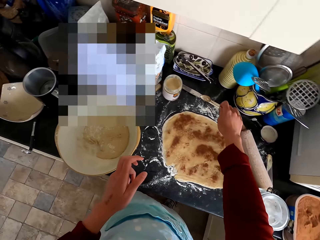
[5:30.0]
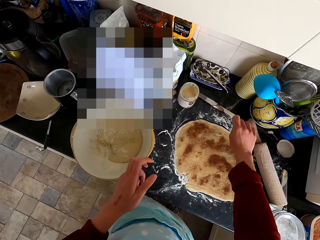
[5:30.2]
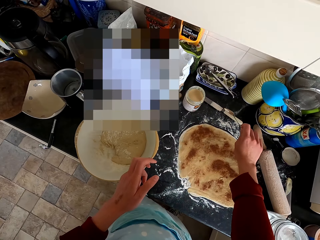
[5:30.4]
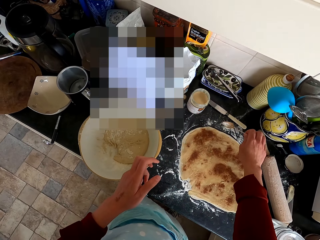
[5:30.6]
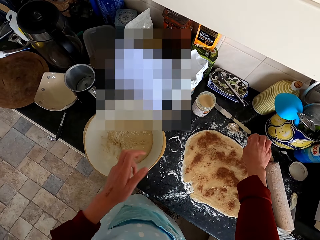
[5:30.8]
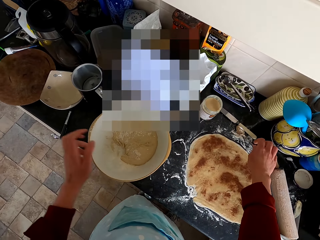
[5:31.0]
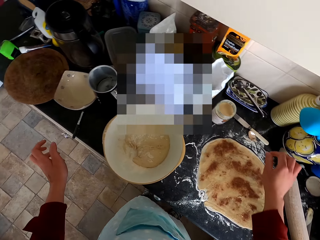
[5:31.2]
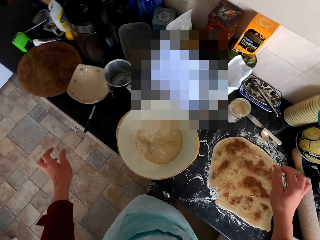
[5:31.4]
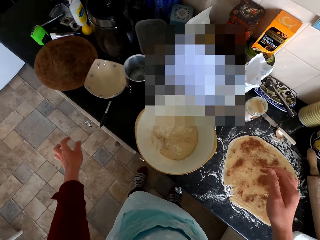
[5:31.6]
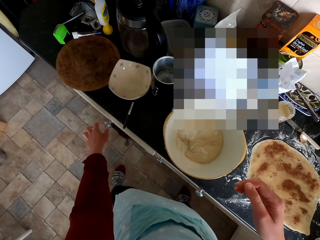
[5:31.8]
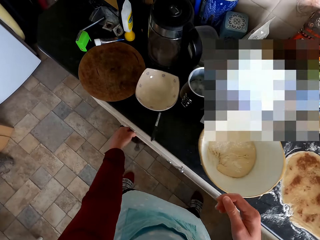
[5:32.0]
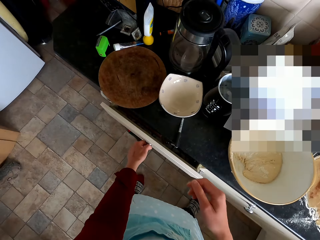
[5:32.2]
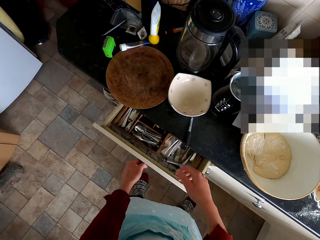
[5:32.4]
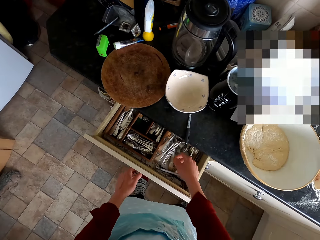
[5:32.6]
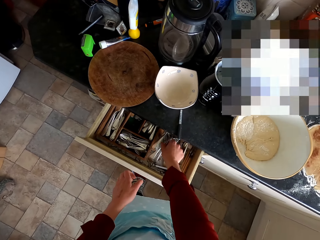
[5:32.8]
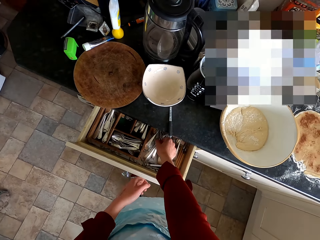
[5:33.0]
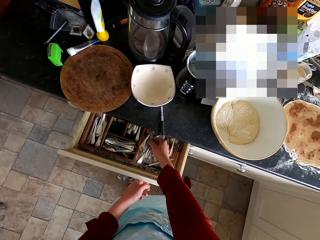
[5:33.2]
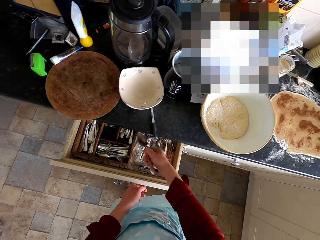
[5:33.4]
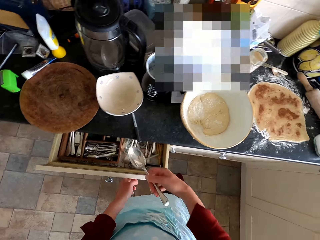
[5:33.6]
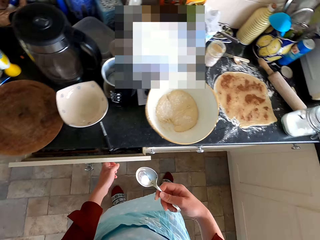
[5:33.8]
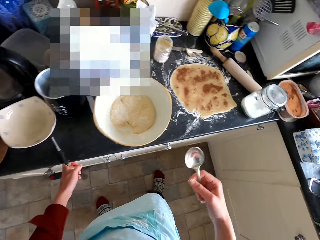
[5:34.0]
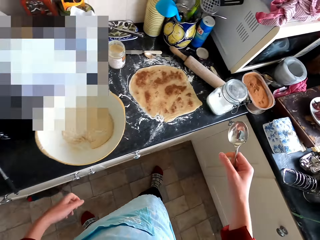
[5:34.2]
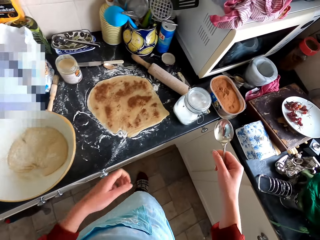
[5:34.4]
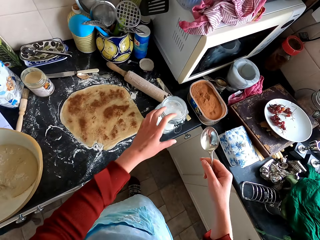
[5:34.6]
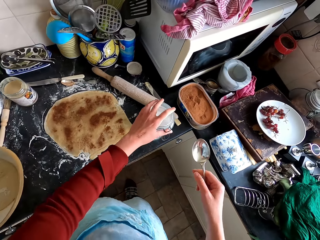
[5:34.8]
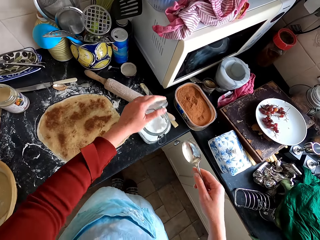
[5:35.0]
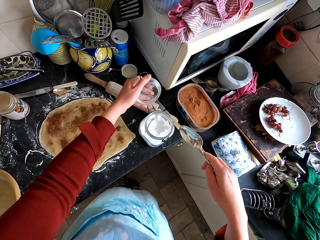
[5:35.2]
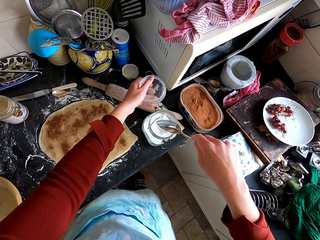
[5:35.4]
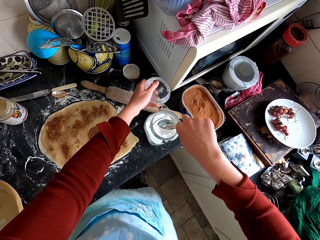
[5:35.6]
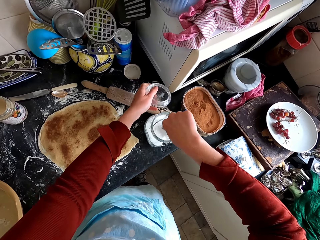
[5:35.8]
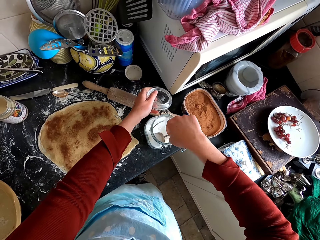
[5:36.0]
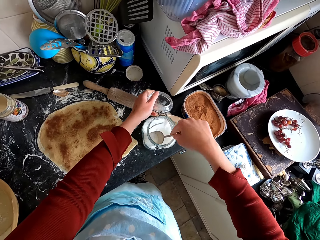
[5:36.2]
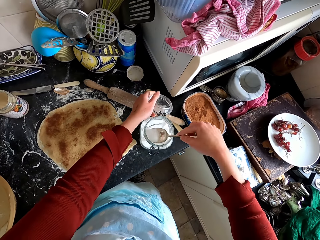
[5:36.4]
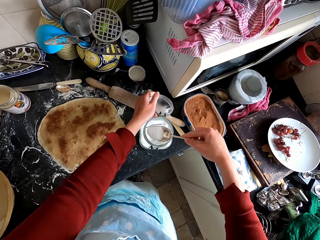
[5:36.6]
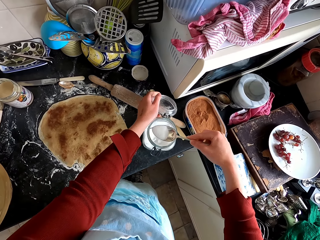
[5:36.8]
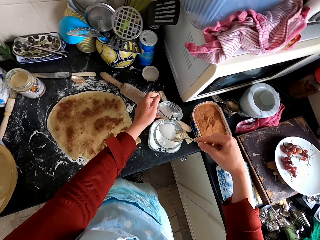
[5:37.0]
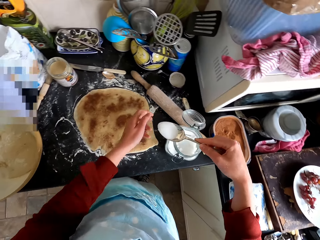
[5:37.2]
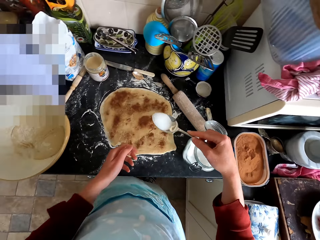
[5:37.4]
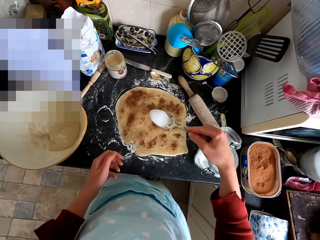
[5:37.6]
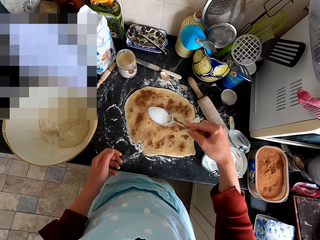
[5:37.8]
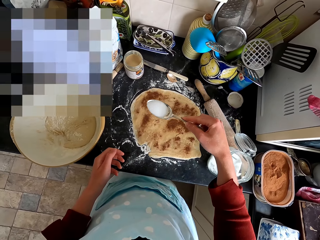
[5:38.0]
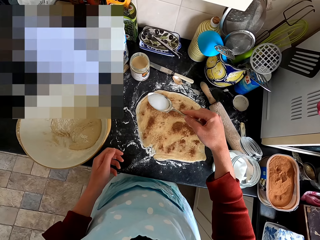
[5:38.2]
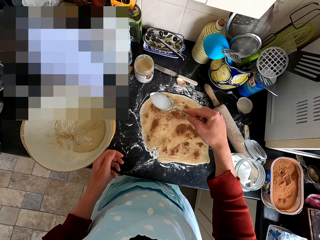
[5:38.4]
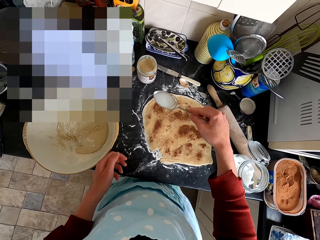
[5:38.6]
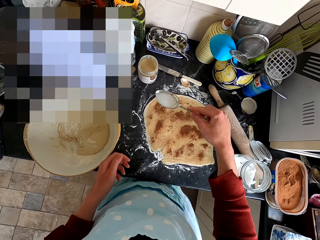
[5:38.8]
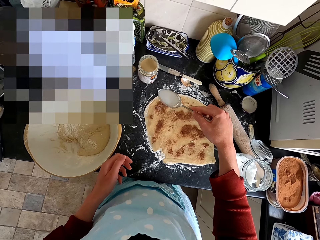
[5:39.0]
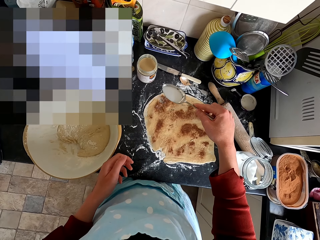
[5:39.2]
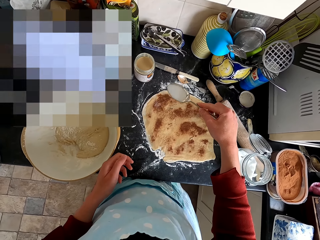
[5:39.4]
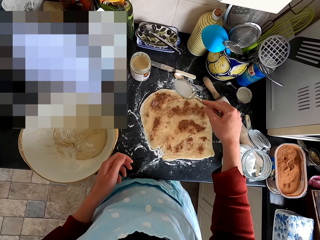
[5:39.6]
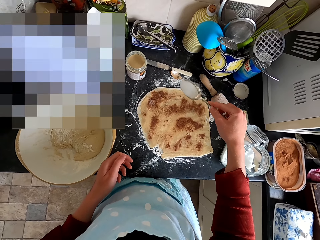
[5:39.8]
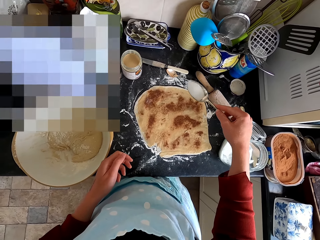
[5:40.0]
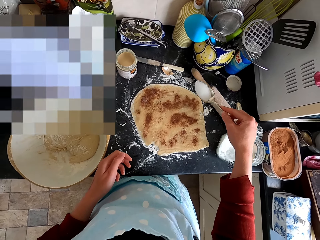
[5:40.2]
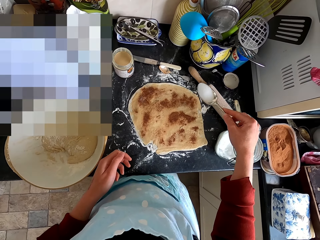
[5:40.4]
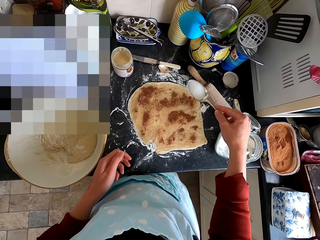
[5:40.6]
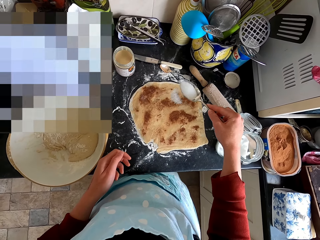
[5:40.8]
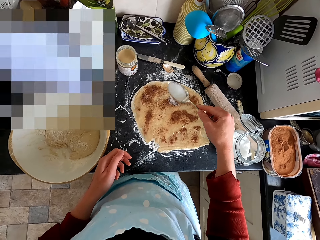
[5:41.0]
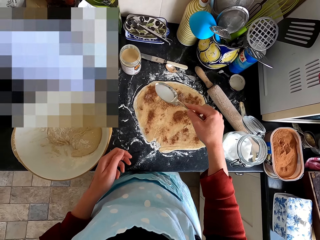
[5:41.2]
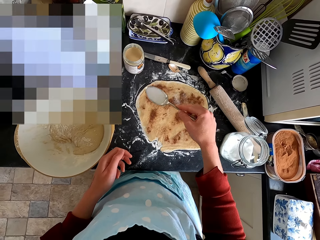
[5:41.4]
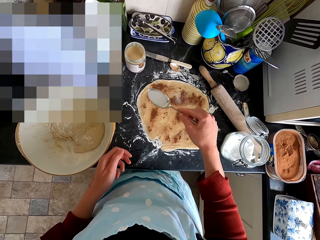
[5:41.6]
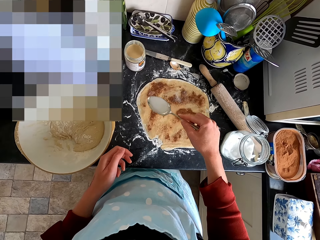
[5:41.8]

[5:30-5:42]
The camera wearer puts the spoon on the counter top. They open the drawer. They pick up the spoon from the drawer. They close the drawer. They open the container. They scoop salt with the spoon from the container. They pour something on the dough. They spread the salt on the dough with the spoon.

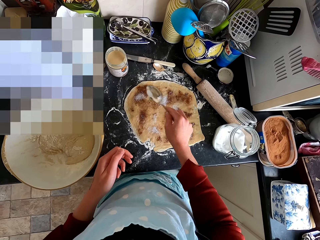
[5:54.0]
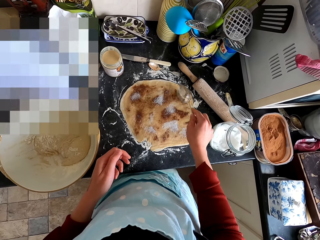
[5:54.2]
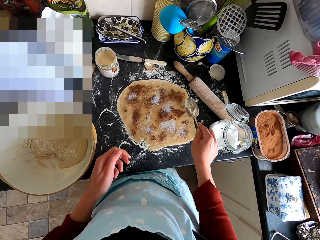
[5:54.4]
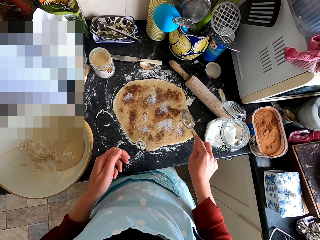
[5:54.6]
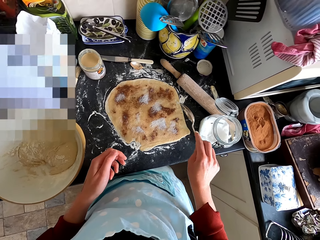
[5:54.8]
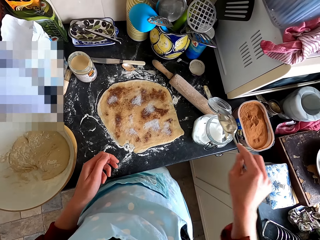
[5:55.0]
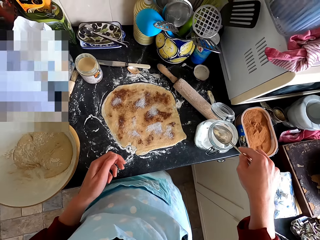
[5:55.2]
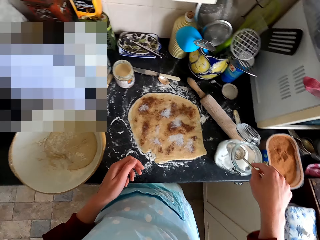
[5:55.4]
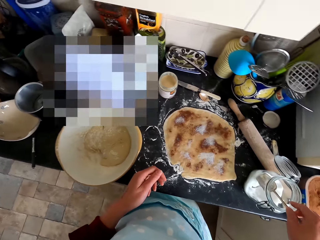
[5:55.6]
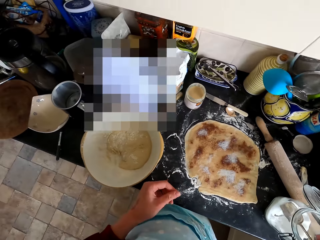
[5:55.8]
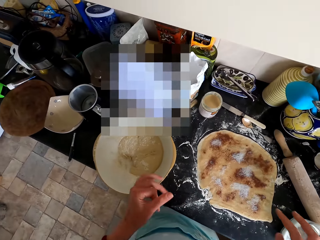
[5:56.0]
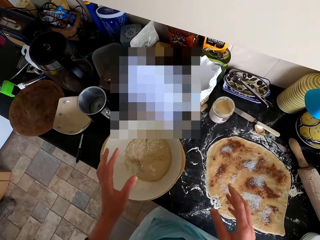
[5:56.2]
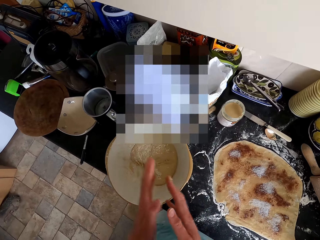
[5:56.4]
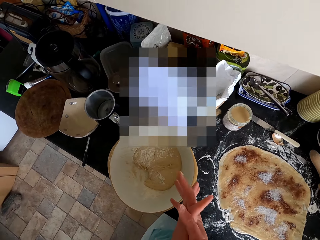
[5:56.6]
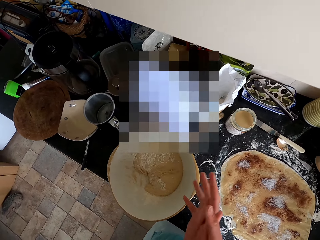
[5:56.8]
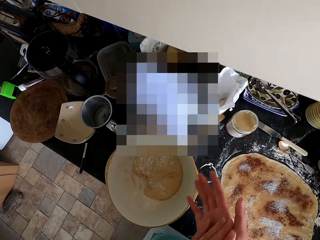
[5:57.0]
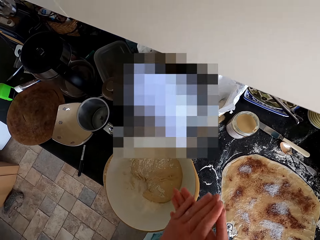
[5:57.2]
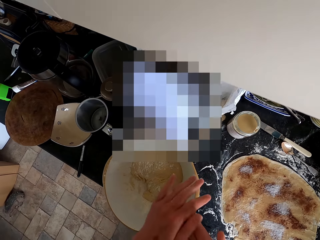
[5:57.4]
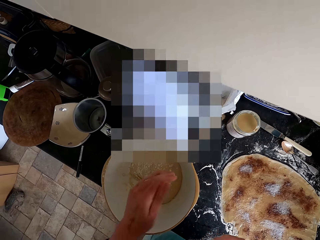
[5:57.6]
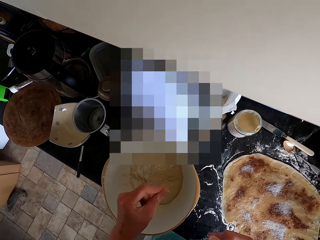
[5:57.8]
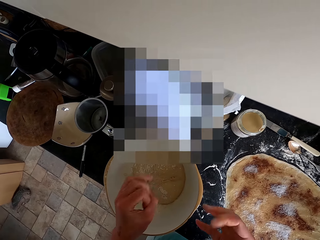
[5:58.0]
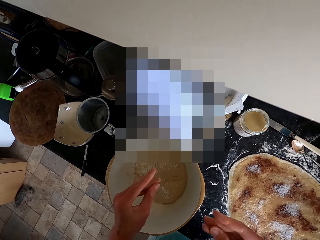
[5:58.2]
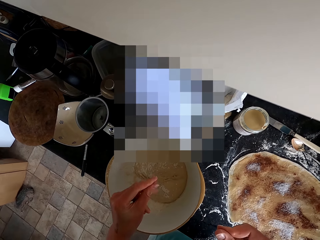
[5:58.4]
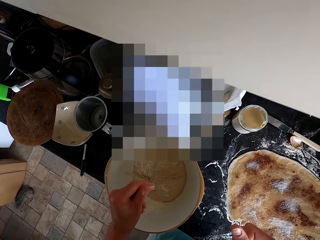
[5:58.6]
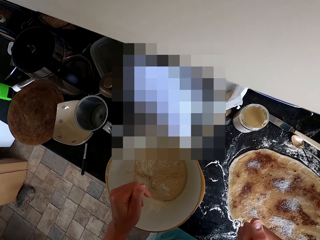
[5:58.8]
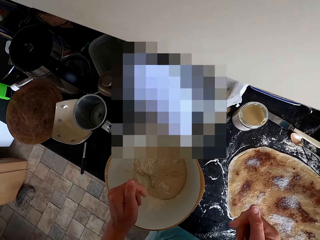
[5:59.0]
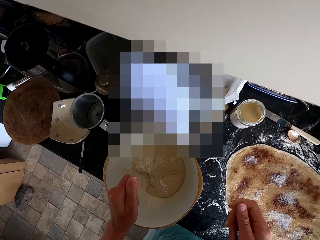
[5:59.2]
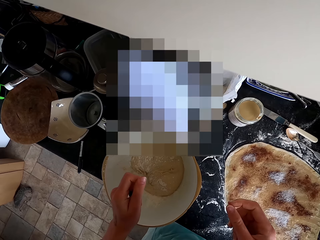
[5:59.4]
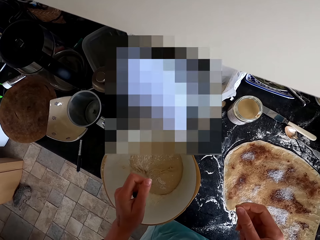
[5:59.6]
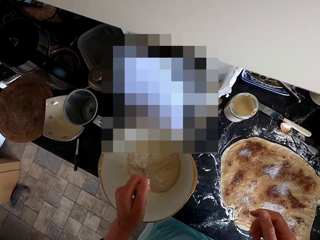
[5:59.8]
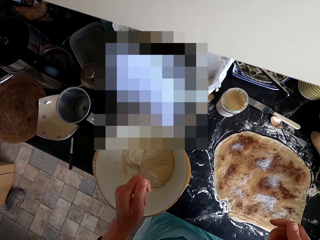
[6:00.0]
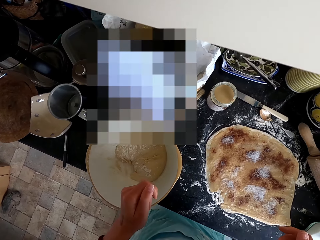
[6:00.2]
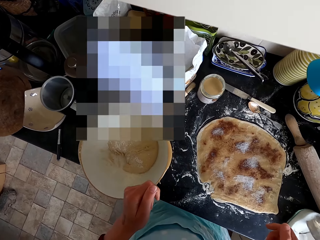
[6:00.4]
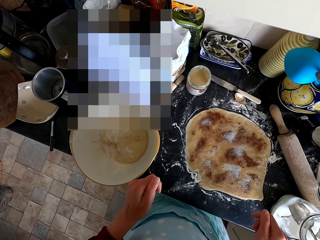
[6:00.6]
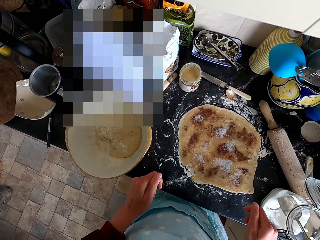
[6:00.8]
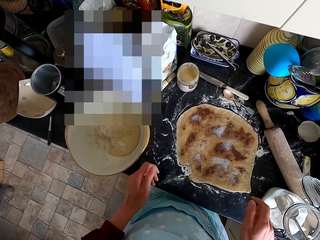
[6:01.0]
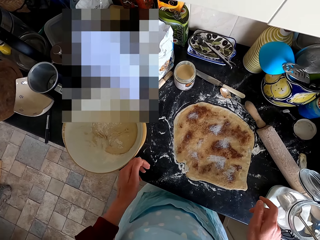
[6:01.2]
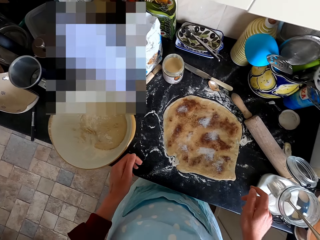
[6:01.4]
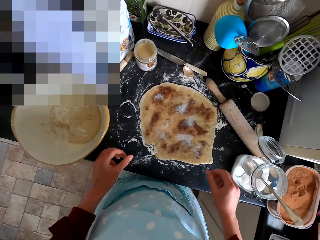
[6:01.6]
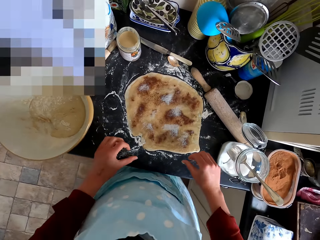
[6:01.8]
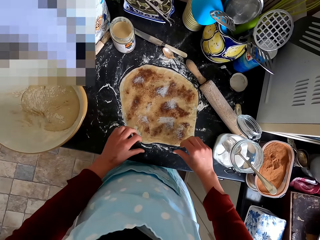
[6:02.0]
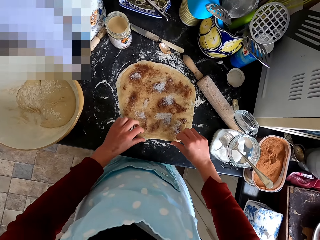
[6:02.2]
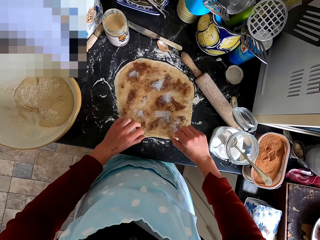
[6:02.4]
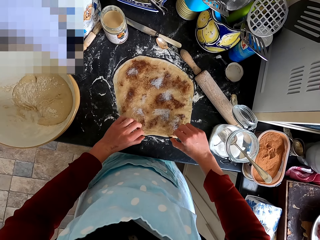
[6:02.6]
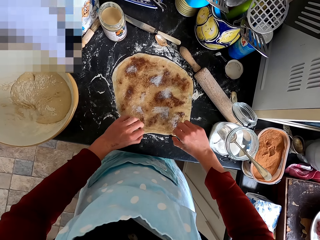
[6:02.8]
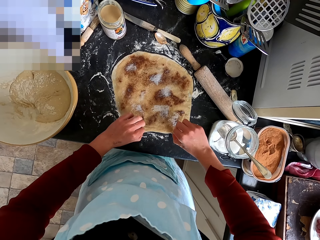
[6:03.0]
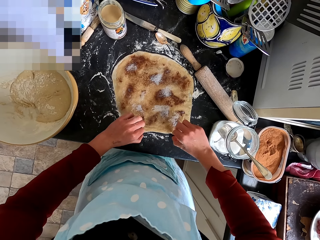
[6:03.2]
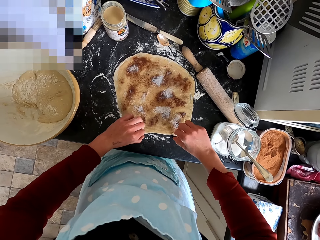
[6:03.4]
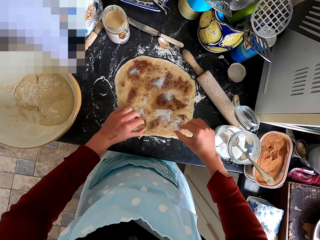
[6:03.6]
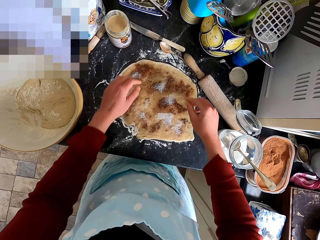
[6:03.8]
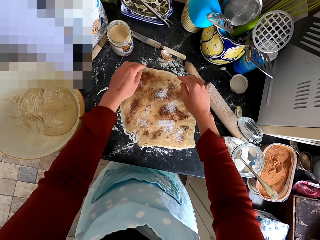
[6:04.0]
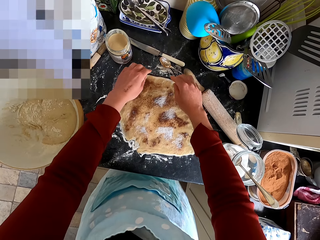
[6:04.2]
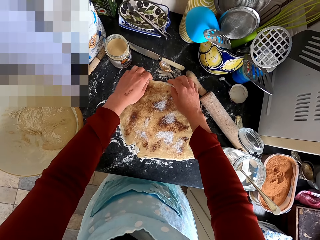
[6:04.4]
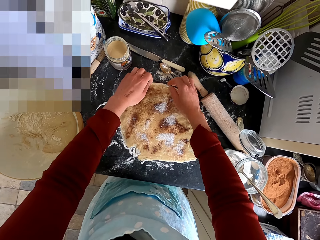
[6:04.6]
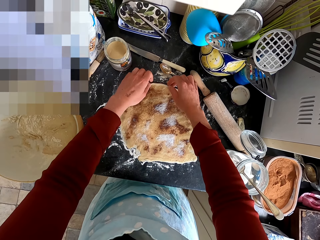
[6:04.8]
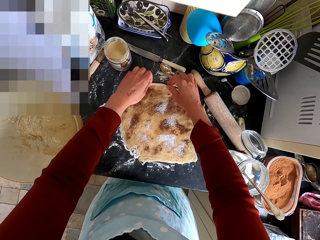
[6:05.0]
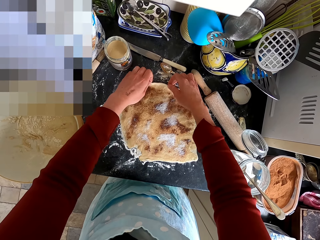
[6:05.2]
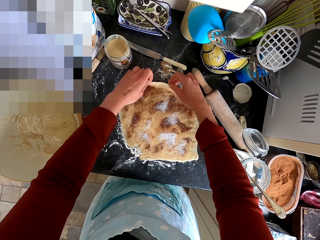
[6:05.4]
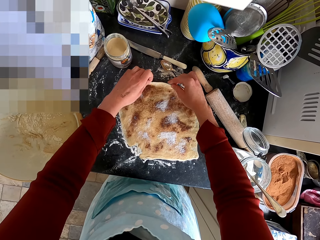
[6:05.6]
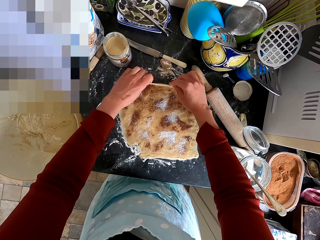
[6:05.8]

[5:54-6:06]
The camera wearer puts the spoon in the glass jar. He rubs his hands. He extends the container. He rolls the dough.
